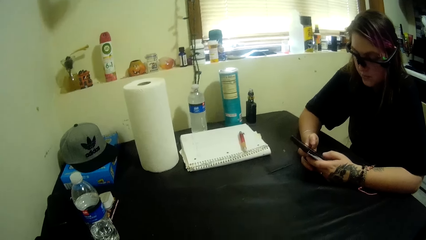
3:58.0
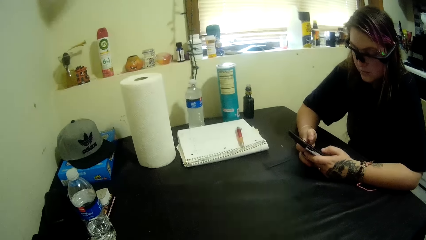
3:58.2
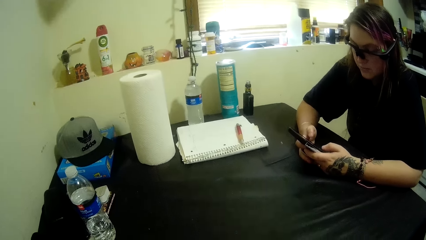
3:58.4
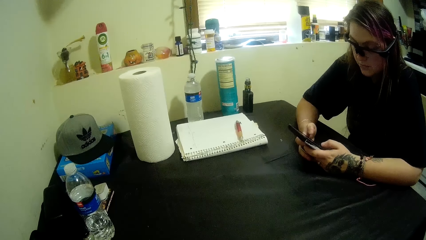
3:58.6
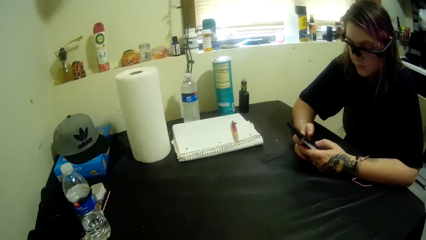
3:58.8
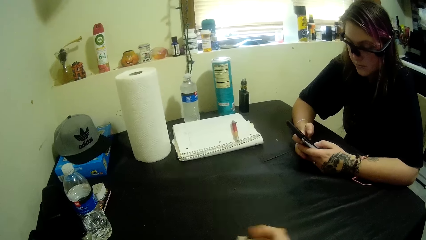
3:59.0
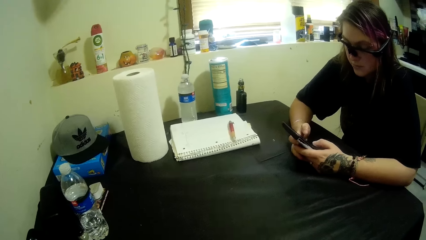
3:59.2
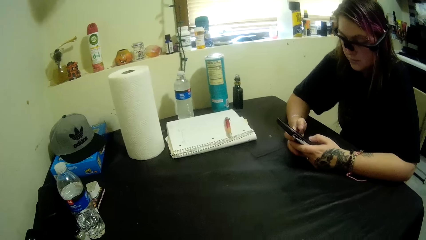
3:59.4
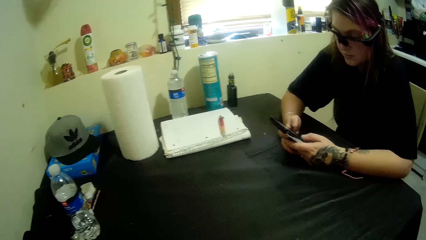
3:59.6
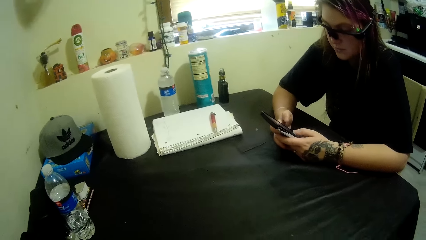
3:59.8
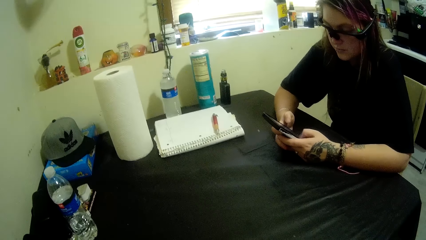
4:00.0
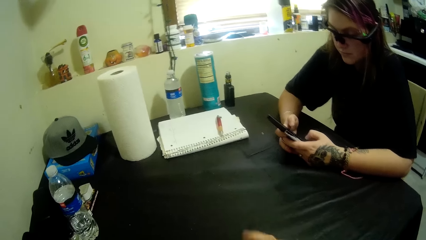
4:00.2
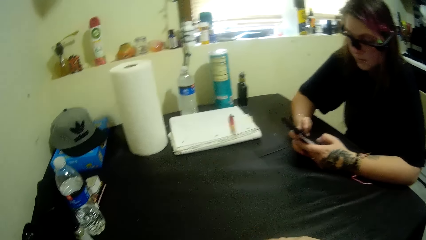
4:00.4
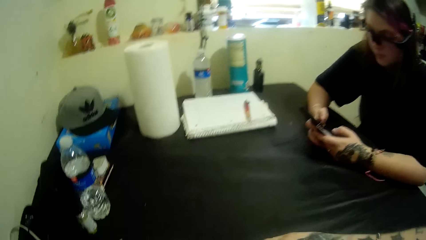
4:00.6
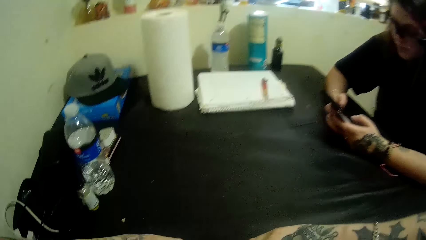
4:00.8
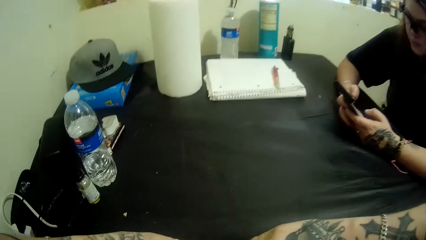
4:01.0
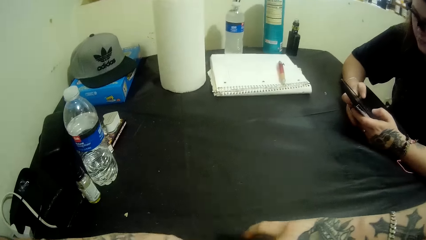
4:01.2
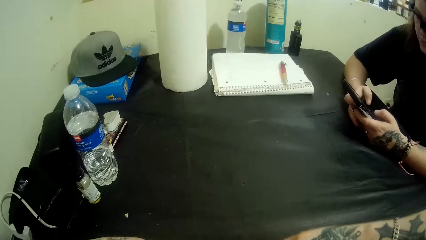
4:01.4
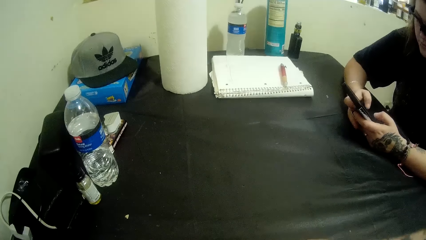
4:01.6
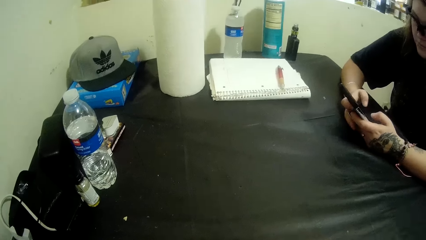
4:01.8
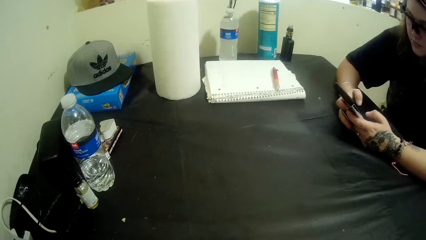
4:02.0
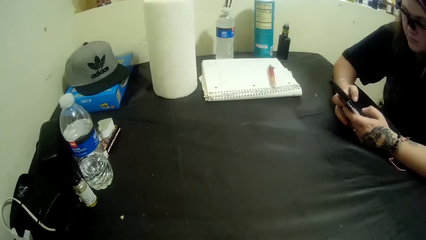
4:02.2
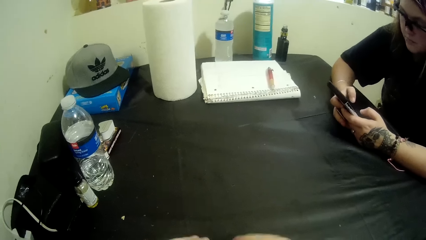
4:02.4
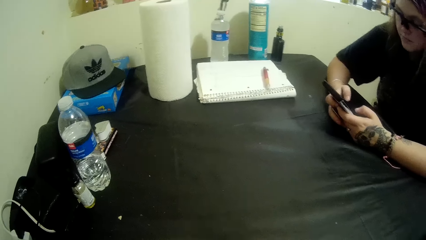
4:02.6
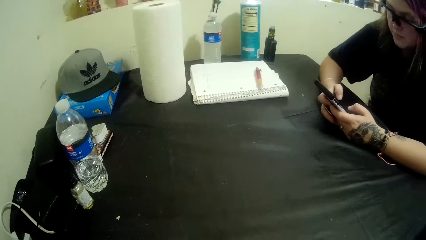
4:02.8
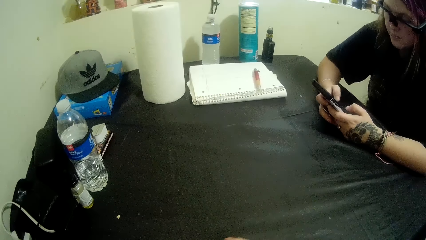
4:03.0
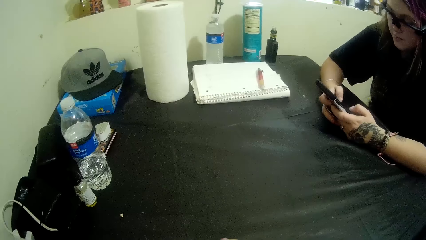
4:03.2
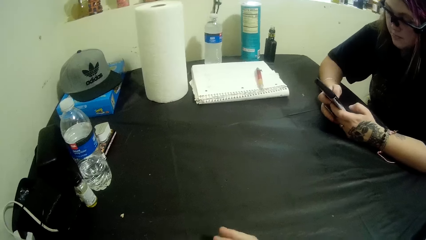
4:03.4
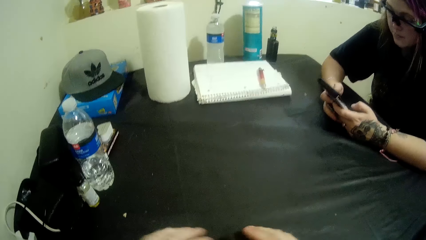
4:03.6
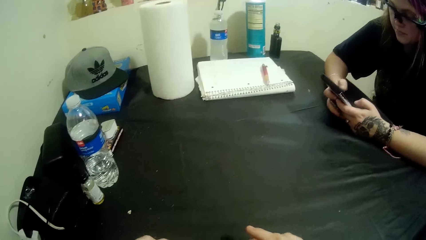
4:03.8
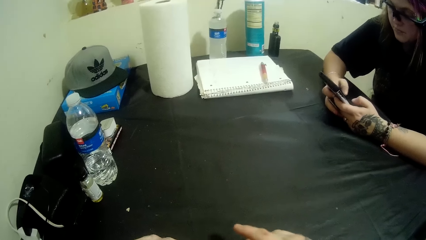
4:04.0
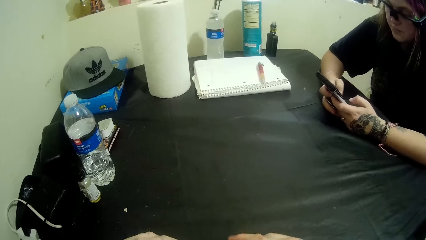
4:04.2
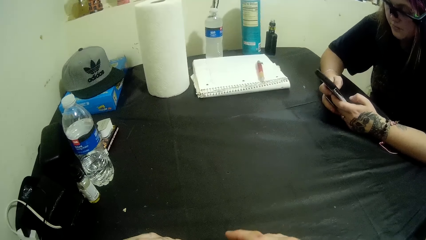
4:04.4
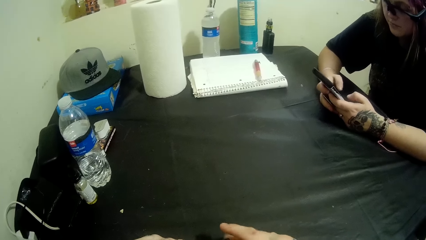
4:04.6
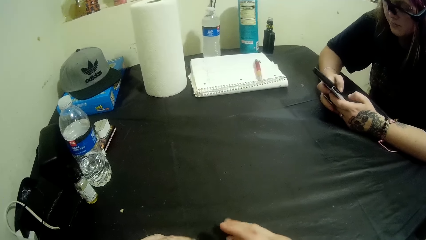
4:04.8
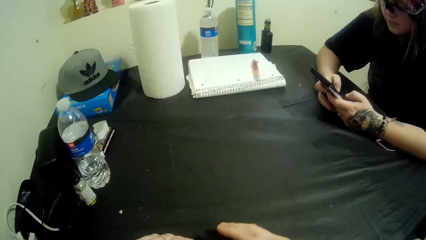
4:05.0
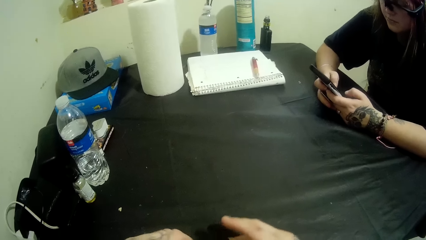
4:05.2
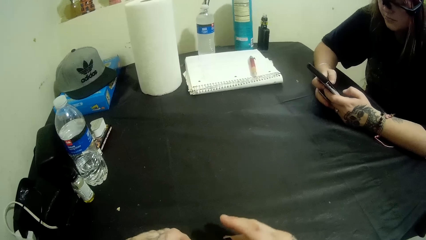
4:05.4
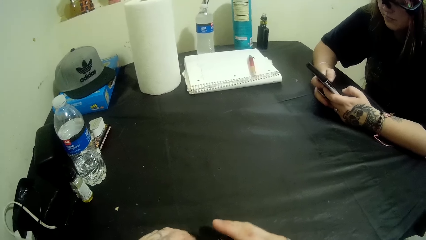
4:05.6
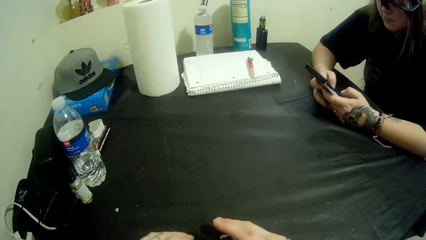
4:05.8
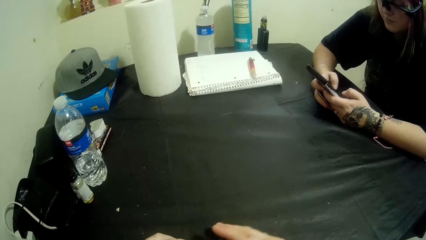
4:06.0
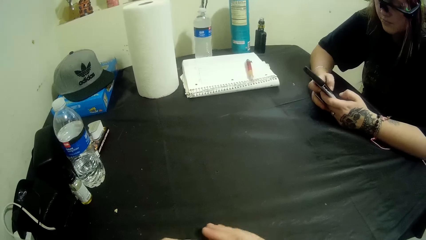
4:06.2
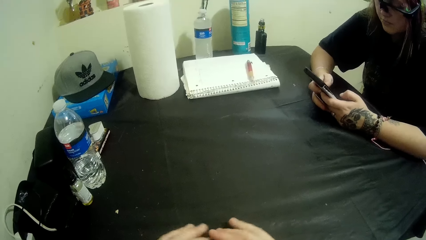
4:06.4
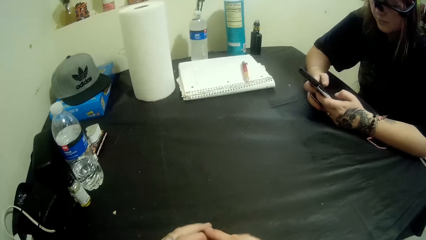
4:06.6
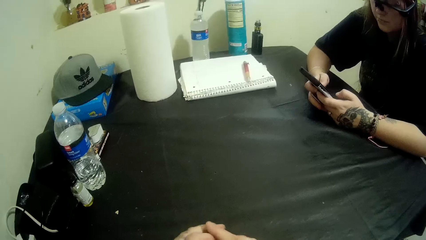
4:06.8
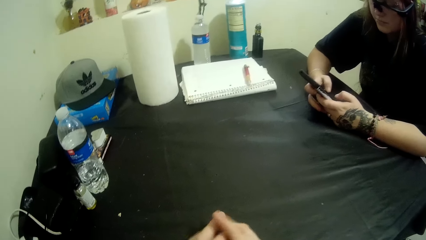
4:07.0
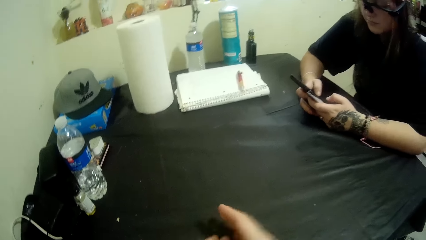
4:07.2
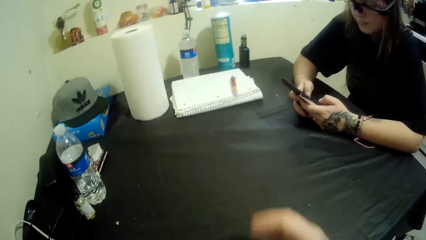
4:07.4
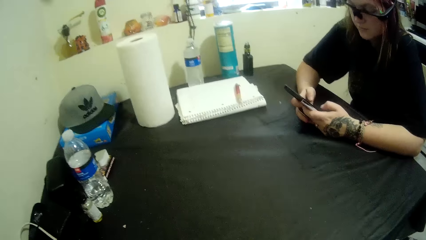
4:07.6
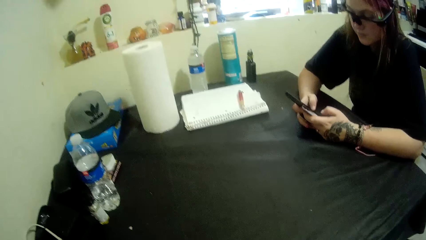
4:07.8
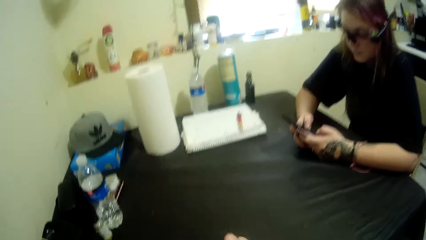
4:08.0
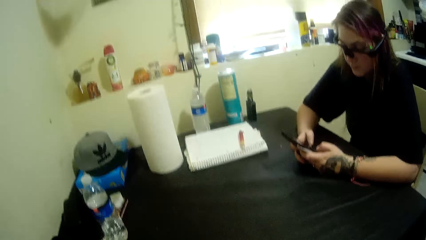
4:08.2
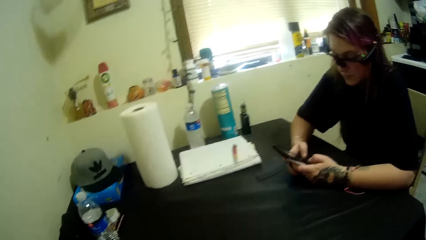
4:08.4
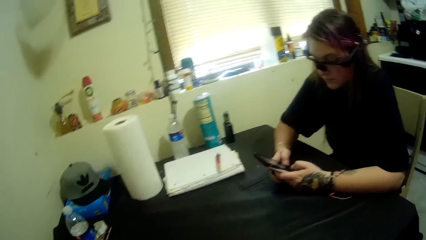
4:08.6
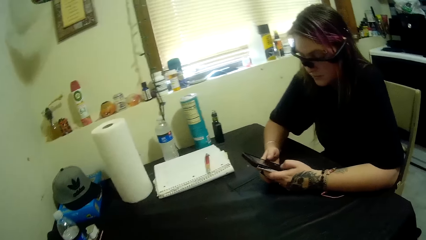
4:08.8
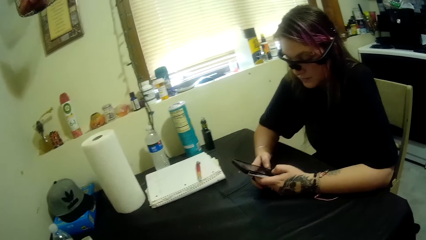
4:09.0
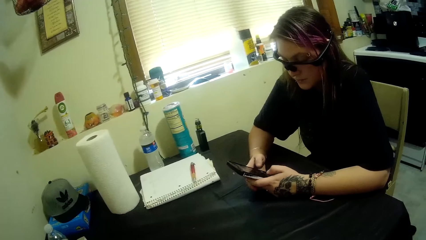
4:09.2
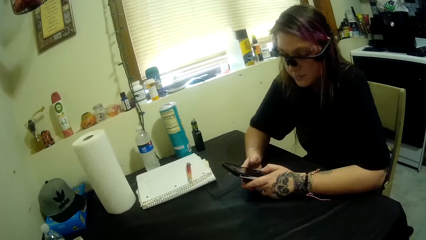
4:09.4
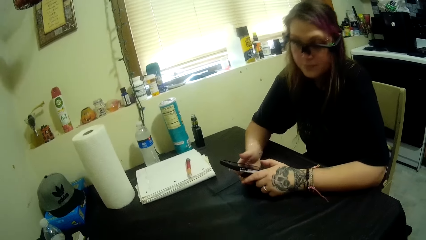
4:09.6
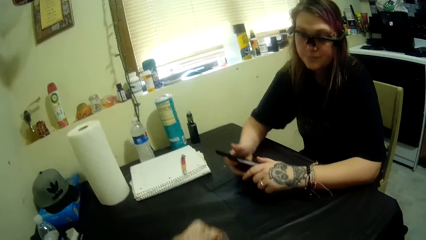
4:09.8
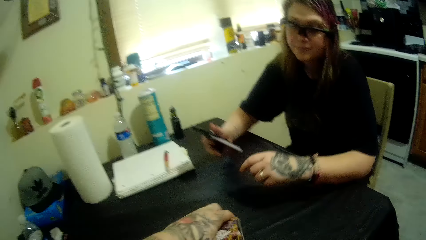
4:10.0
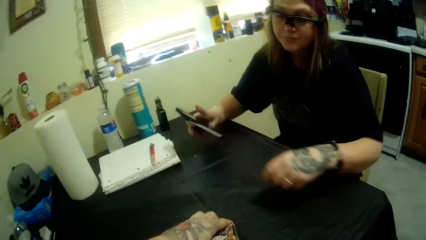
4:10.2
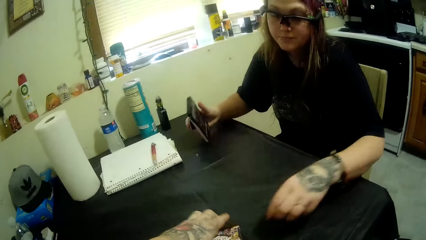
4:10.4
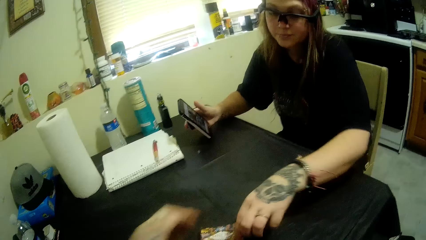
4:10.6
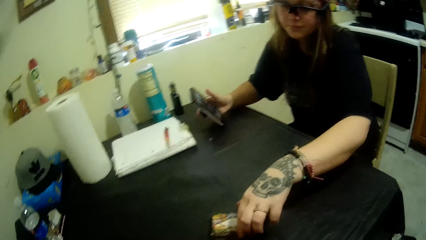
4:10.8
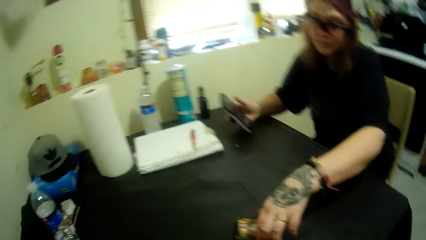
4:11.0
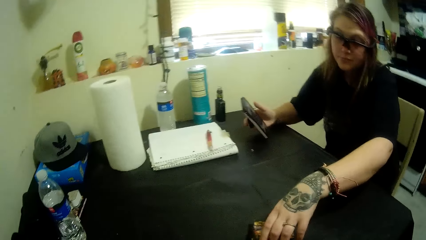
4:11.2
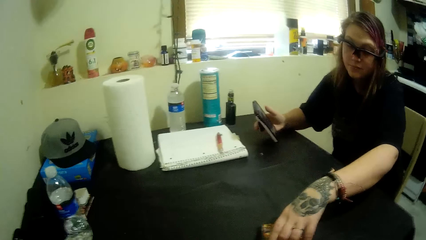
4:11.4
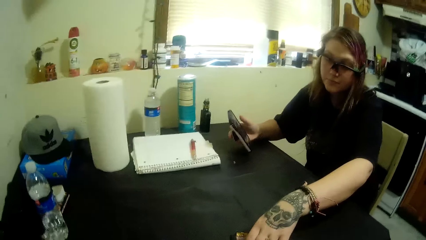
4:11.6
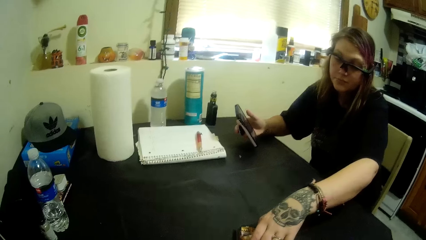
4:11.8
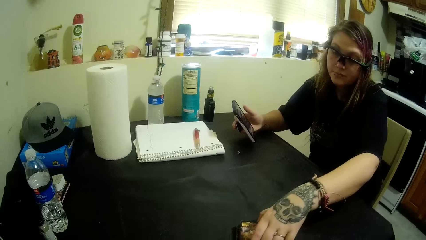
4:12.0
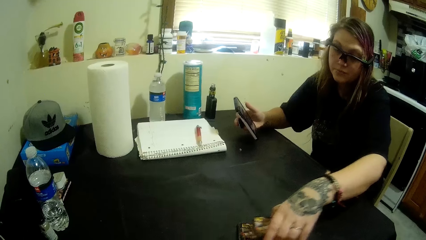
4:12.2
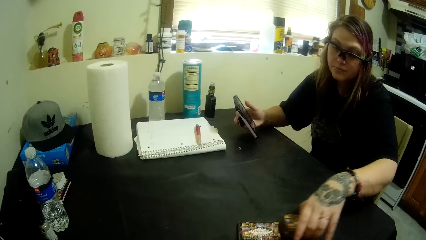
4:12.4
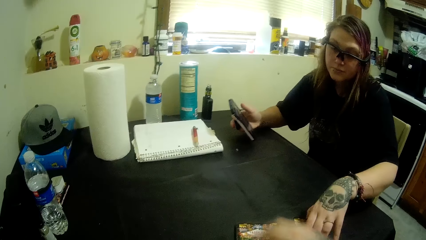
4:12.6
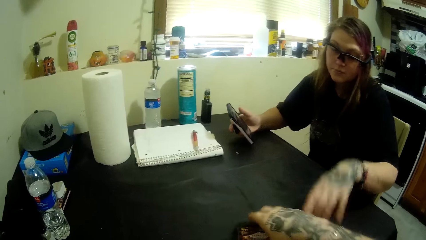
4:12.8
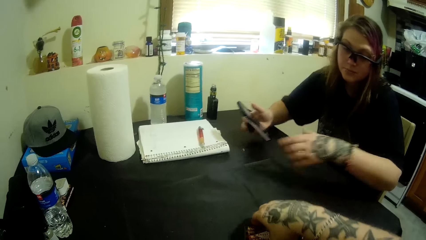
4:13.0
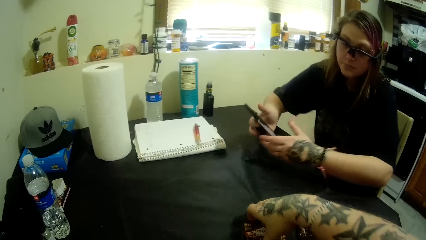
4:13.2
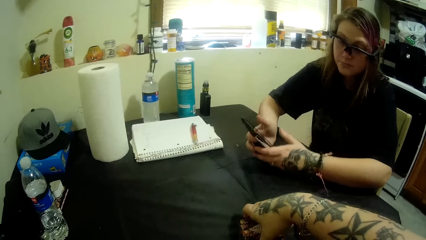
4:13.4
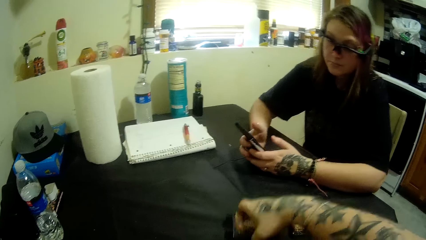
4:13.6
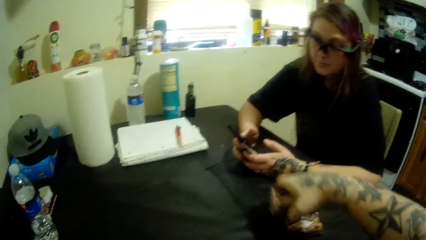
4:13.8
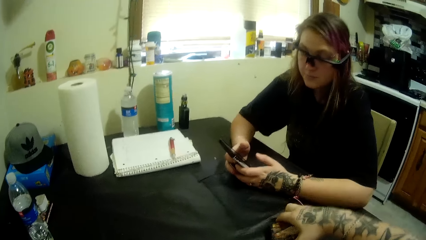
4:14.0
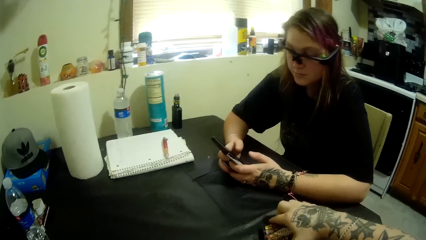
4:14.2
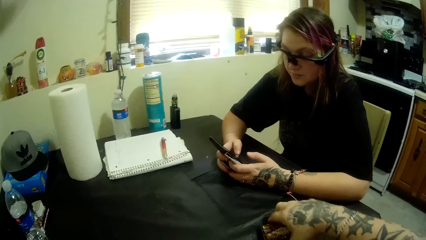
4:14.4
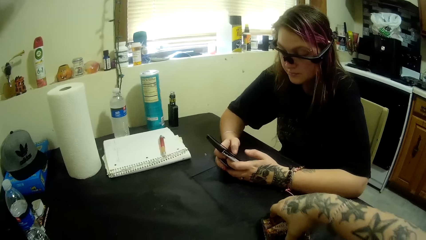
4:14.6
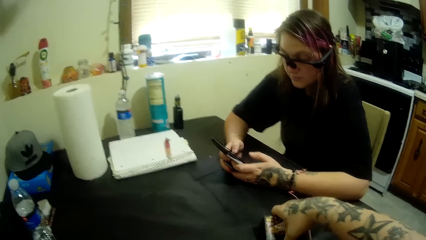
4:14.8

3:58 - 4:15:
The woman uses the phone. The camera wearer converses with the woman. They arrange the playing cards. The woman picks up the cards. The woman moves some cards on the table. The woman puts the cards on the table. The camera wearer takes the cards from the table.
